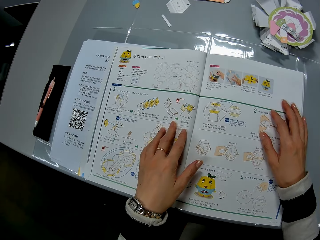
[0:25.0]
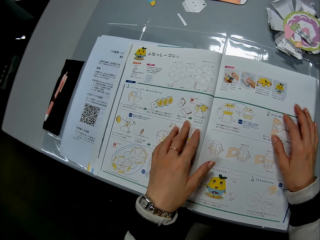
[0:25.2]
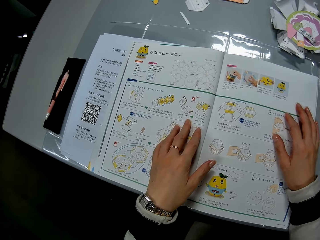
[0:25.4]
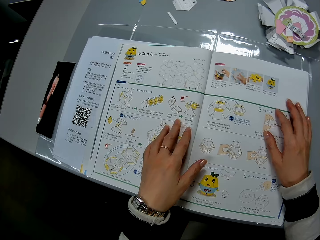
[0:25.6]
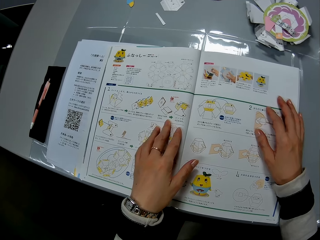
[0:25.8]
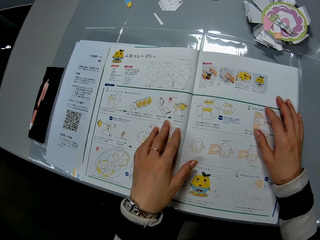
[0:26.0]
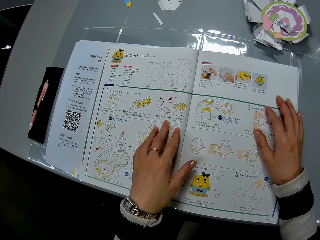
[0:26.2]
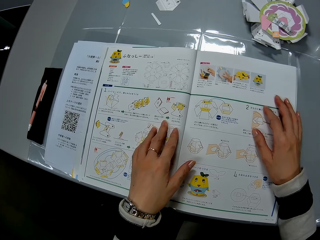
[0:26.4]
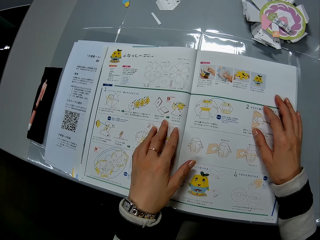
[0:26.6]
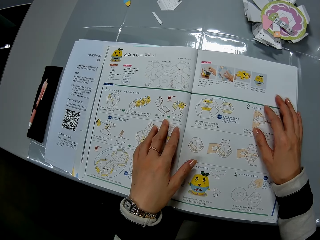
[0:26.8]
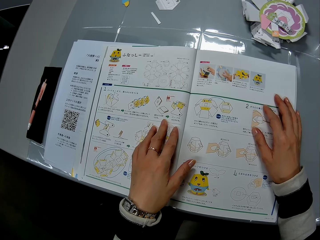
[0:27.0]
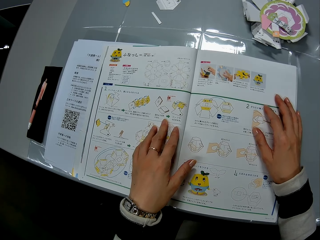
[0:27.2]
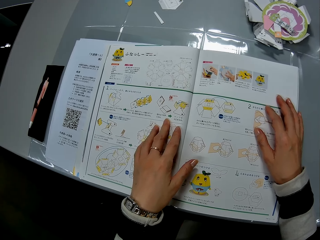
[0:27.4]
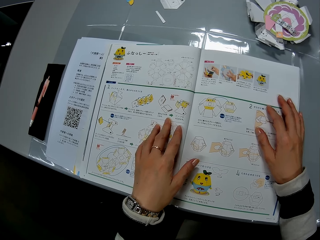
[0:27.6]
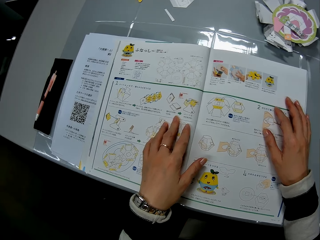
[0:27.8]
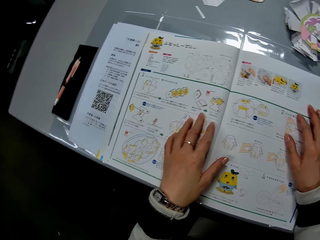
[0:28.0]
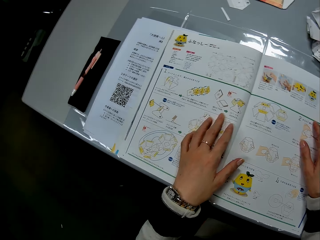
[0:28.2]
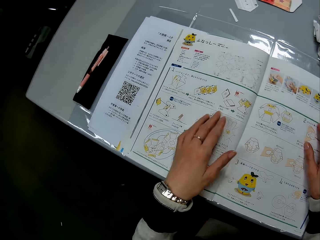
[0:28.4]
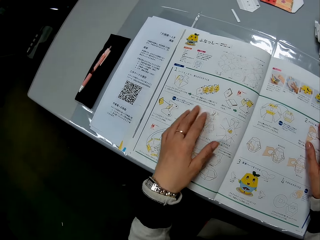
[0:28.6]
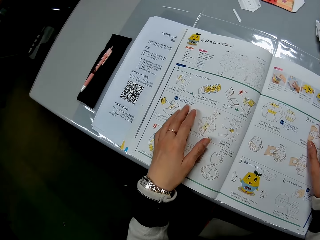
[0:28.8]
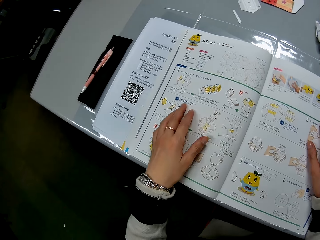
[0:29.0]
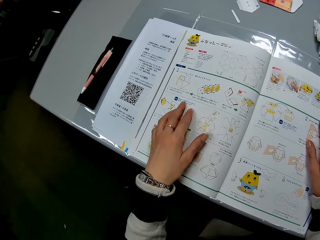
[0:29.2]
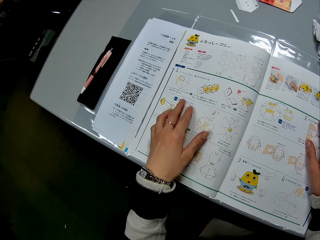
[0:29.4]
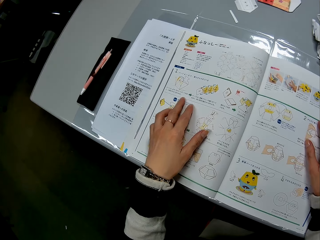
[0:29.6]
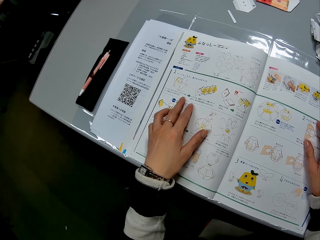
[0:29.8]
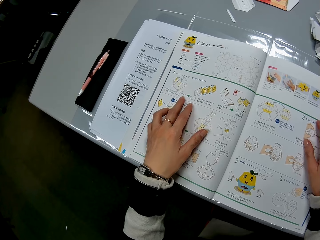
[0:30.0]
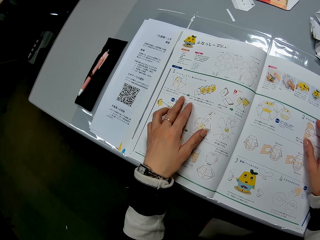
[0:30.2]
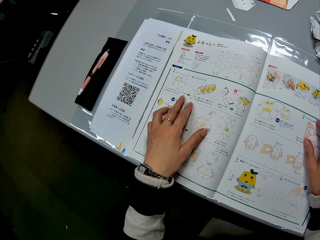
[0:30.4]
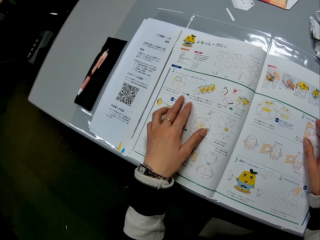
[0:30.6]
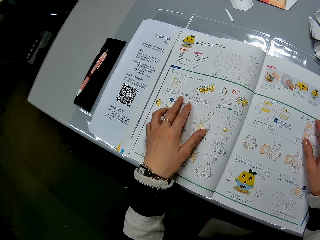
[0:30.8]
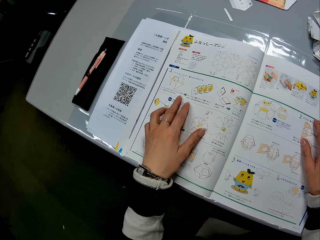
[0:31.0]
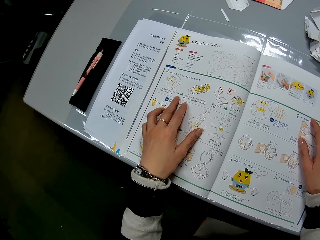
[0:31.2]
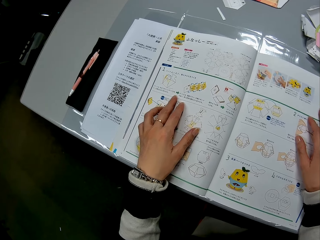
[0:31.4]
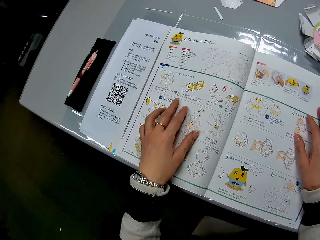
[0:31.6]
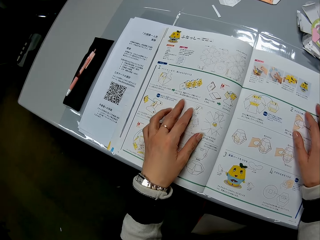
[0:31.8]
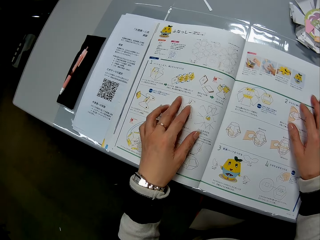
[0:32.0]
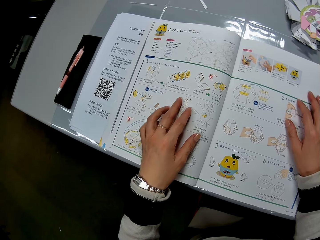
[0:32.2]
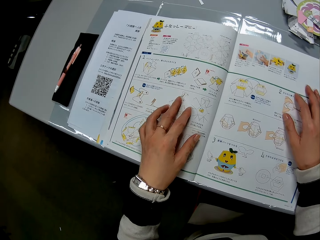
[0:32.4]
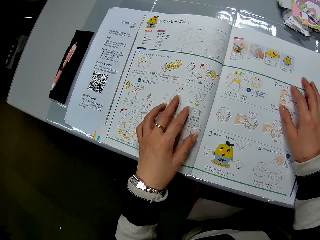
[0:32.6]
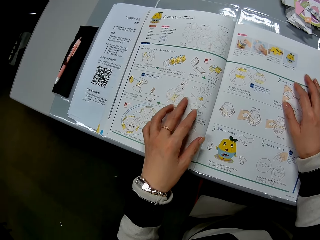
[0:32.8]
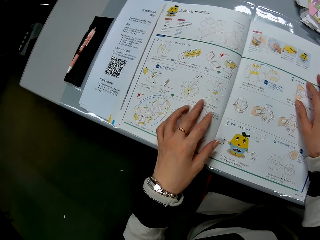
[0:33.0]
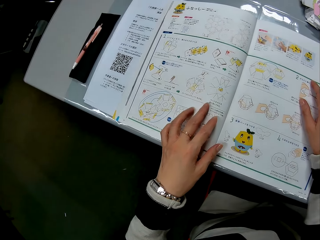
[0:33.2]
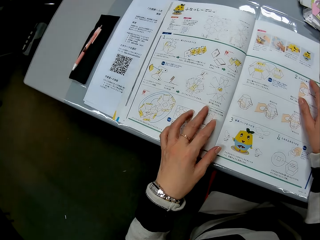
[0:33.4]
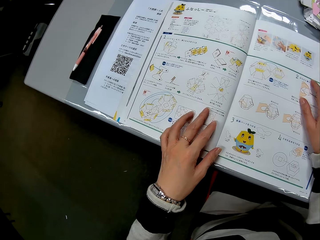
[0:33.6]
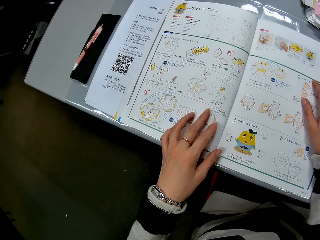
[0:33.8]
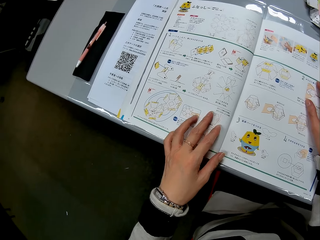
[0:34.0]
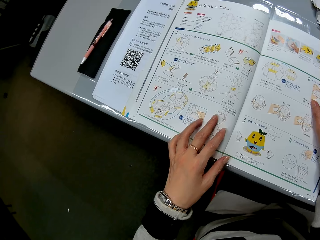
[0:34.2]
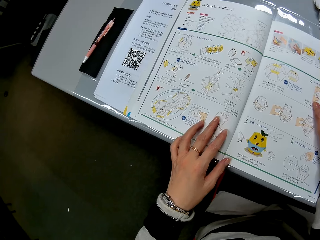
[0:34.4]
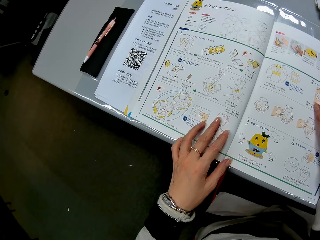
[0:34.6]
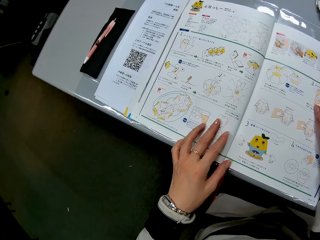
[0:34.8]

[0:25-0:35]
The camera wearer moves her left hand on the instruction manual. She moves a hand along the manual again.

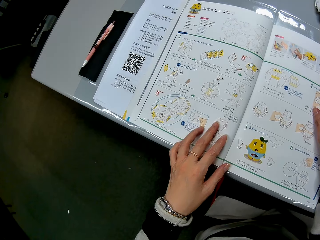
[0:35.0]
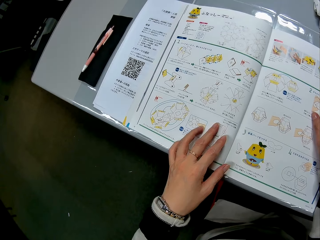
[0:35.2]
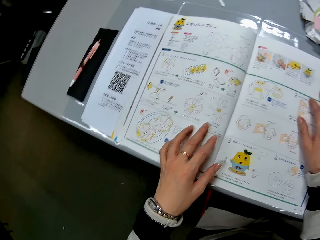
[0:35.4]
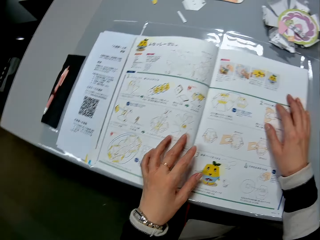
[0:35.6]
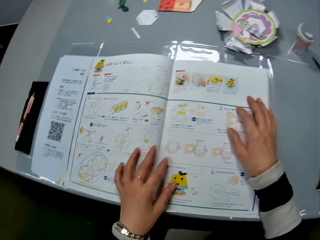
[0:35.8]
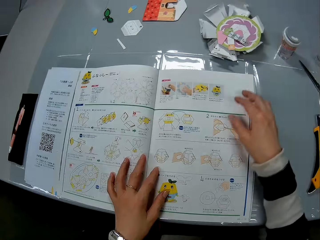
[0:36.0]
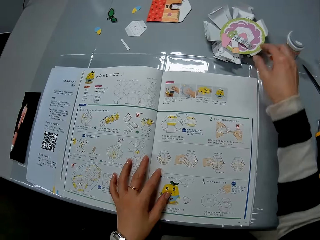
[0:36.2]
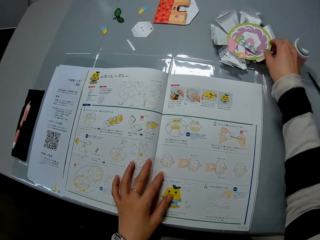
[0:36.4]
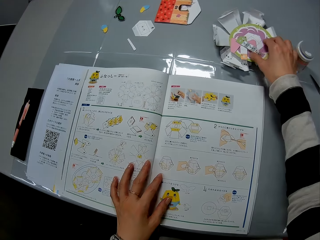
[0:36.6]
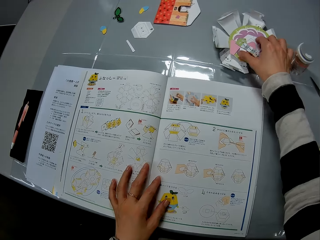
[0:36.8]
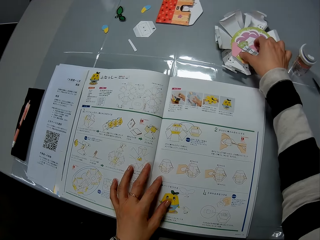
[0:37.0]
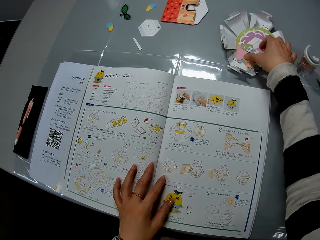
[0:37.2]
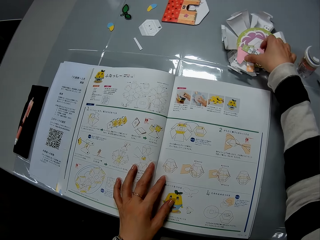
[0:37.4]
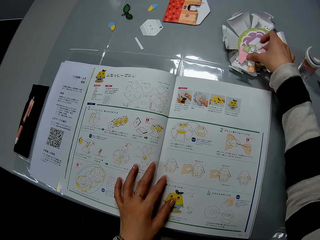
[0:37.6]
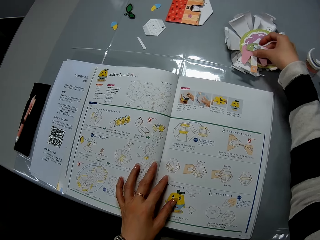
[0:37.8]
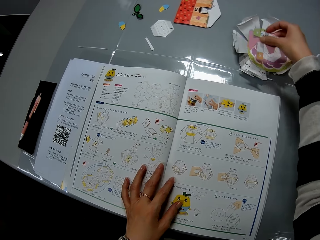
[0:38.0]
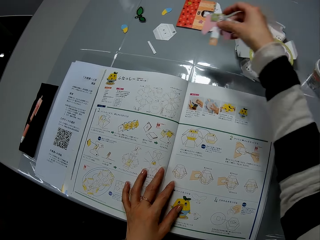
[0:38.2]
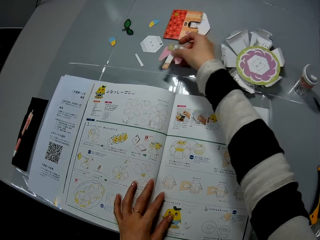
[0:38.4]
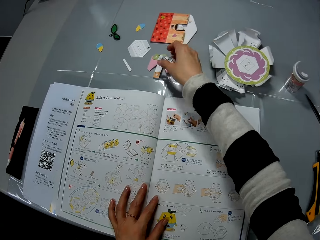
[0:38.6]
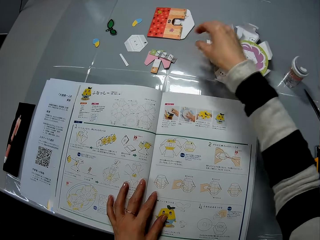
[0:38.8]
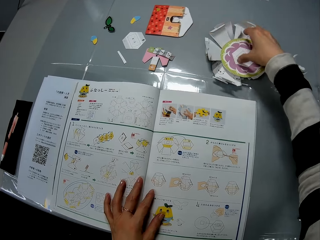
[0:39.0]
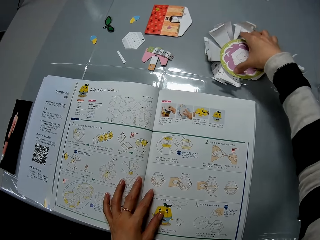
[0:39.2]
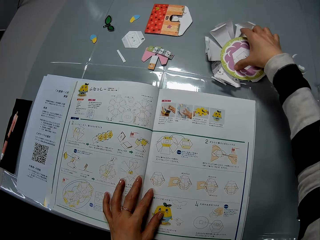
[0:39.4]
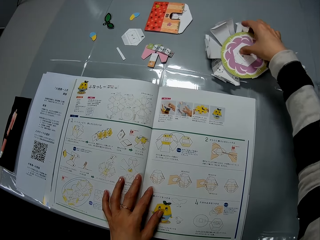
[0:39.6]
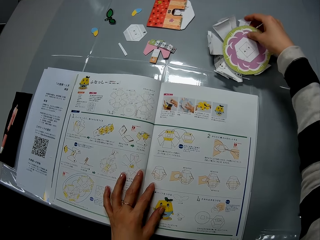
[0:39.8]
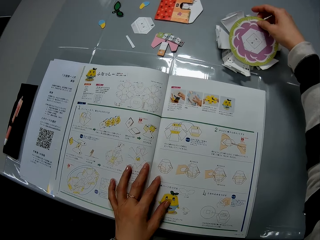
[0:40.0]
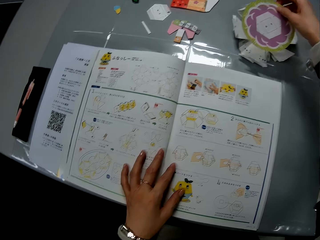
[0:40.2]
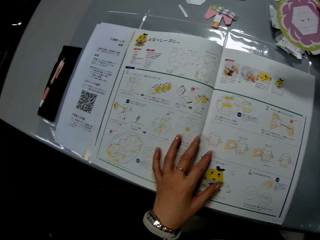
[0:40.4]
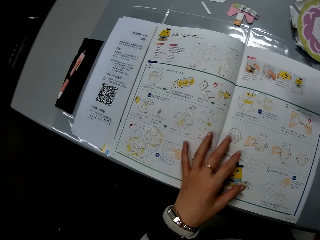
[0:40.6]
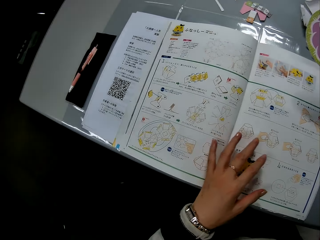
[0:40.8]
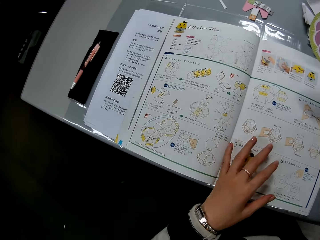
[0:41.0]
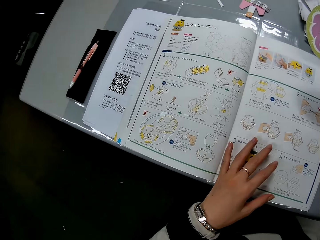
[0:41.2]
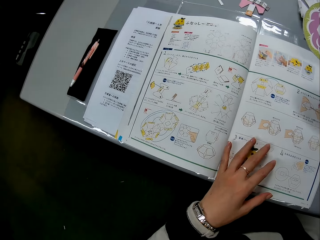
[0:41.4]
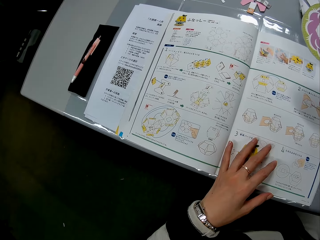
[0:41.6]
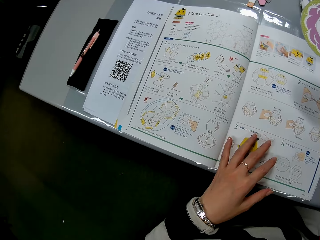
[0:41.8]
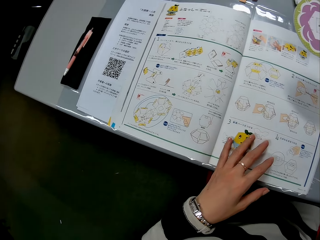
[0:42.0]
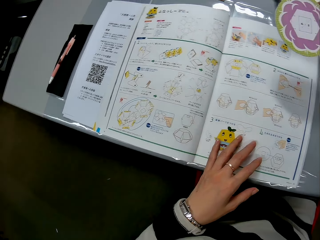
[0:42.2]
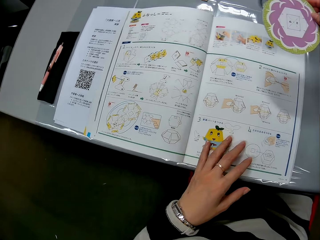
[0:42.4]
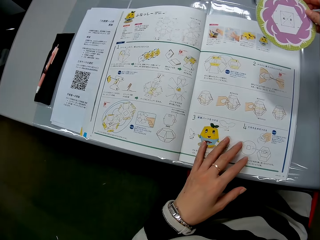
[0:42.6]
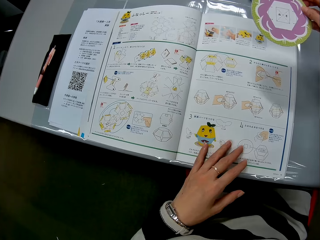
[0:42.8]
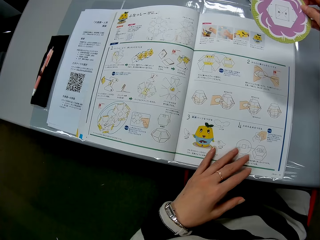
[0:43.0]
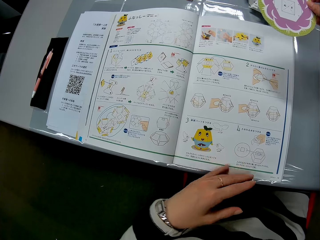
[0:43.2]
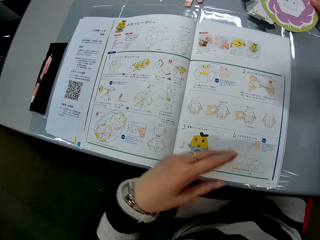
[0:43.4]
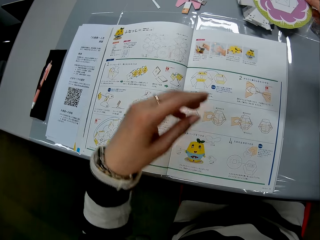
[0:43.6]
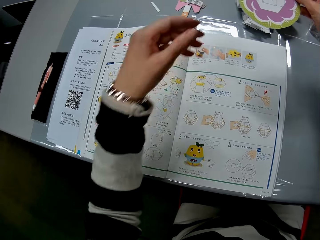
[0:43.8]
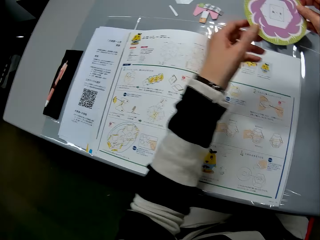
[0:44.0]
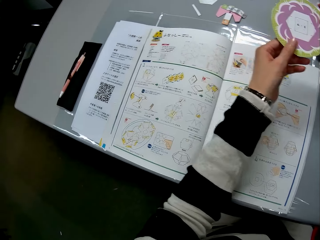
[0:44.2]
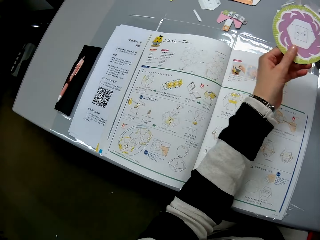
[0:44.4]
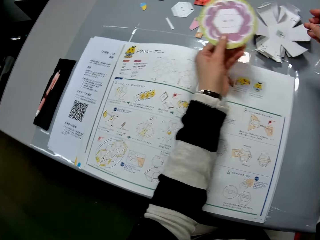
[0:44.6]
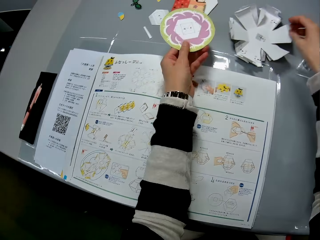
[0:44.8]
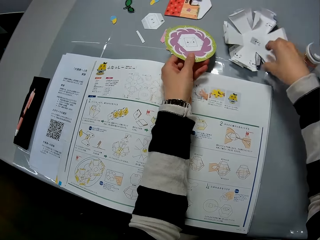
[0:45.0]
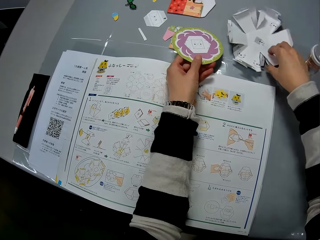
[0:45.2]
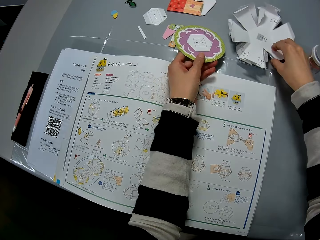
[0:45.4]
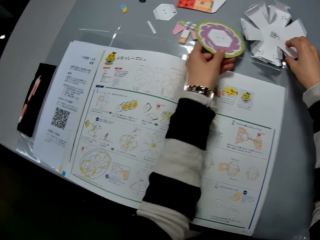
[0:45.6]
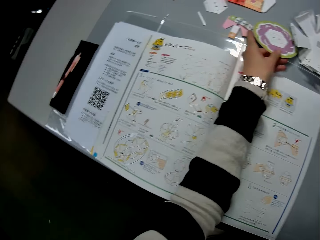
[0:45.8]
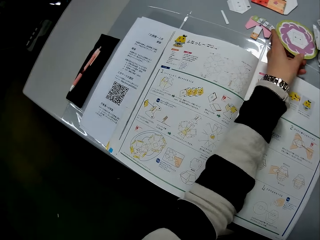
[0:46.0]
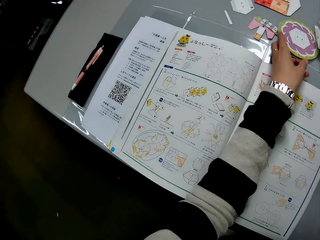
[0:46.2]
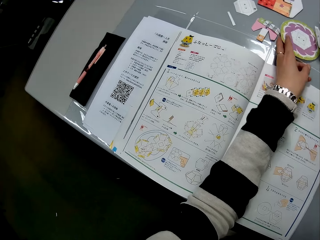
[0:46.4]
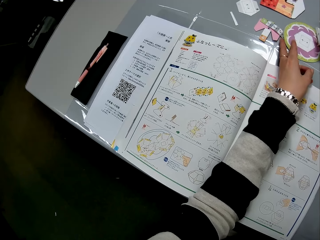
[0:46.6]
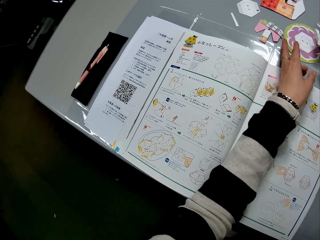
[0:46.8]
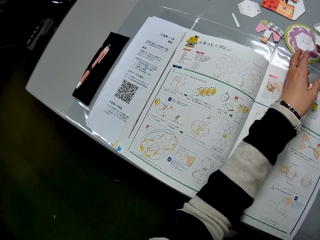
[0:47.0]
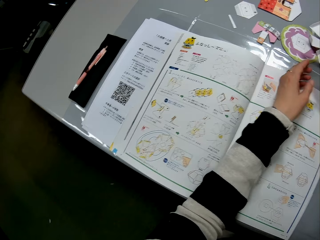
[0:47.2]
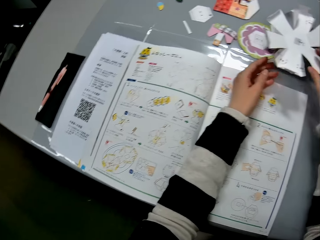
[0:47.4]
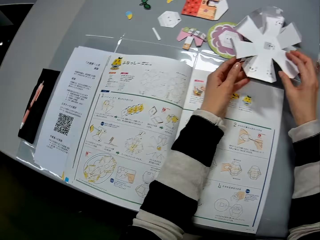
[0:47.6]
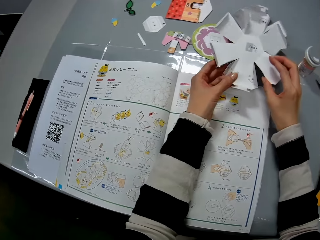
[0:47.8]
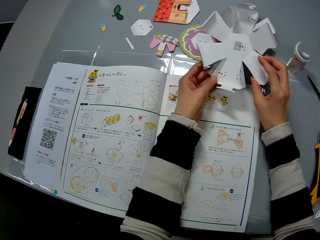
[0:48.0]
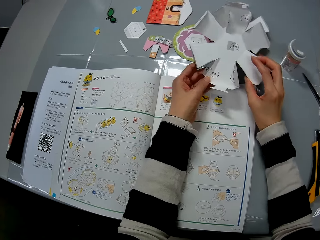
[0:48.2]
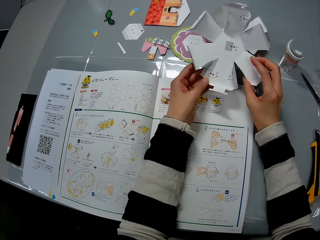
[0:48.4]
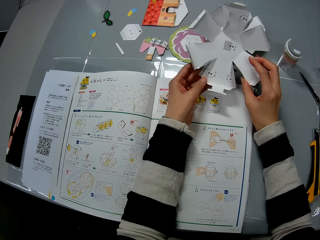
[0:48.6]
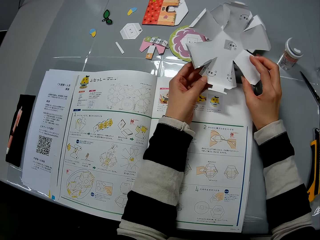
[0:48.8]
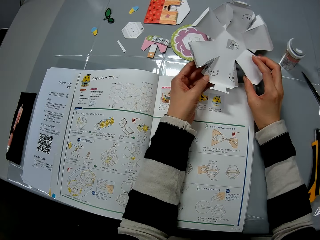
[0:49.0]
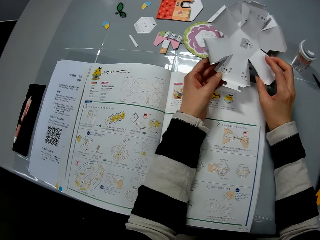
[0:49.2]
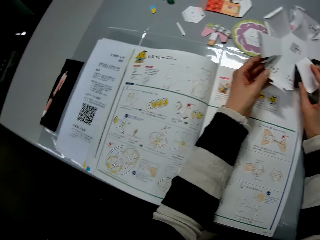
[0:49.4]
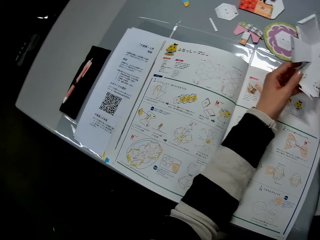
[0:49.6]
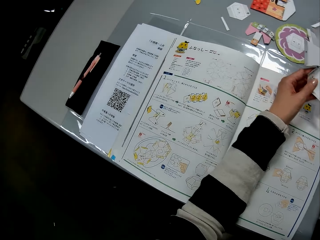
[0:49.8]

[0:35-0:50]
The camera wearer removes a craft paper or crafting paper from the craft paper on the table with her right hand. She drops the craft paper on the table. She removes a craft paper from the craft paper on the table with her right hand. She moves her left hand on the instruction manual. She transfers the craft paper from her right hand to her left hand. She holds the crafting paper and removes a hand from the crafting paper. She drops the craft paper in her left hand on the table and picks up the craft paper from the table with her right hand. She holds the crafting paper with the other hand. She checks the craft paper in her hands.
